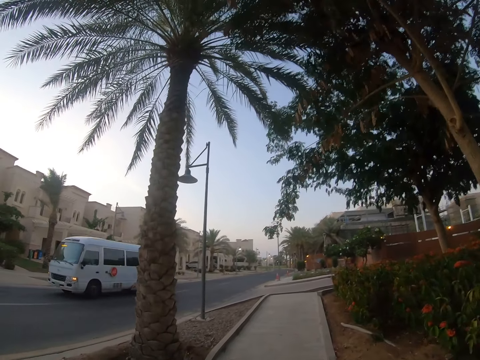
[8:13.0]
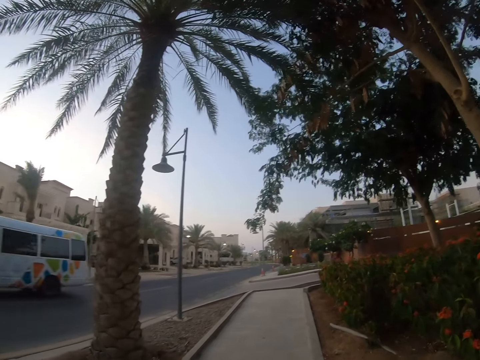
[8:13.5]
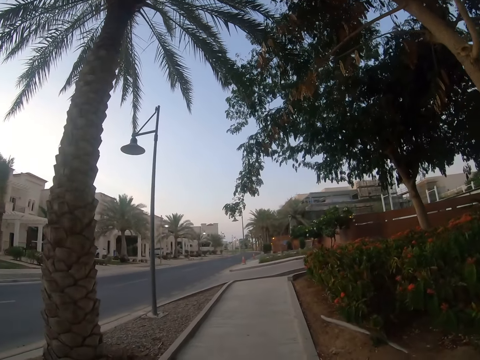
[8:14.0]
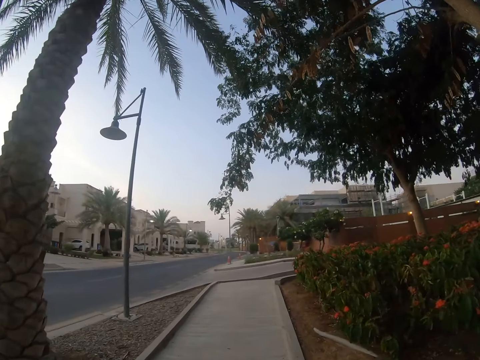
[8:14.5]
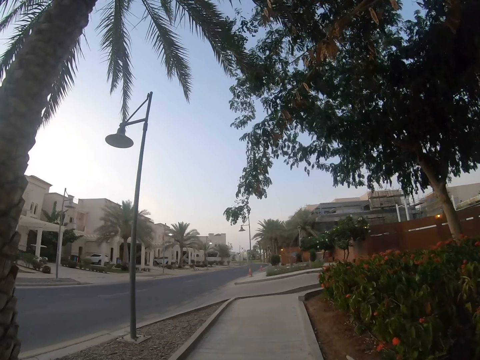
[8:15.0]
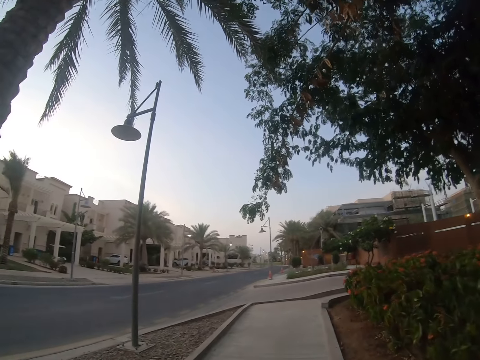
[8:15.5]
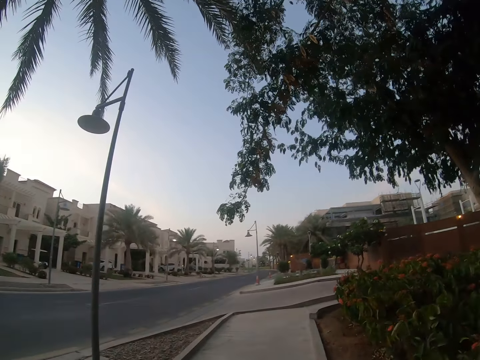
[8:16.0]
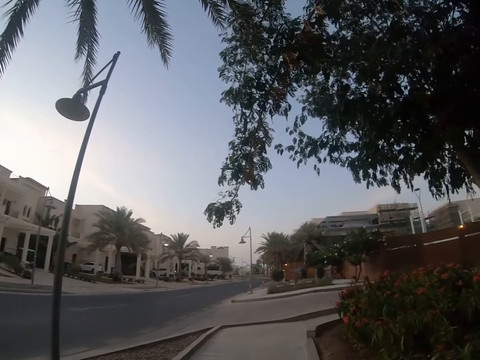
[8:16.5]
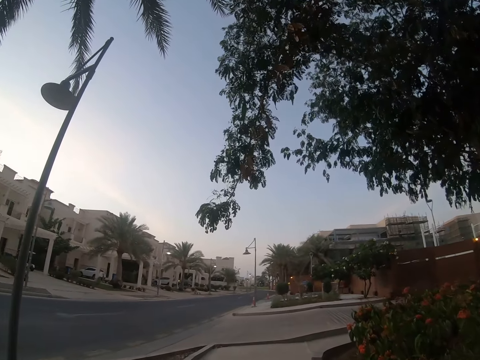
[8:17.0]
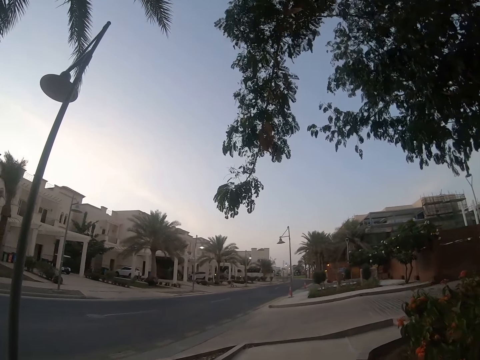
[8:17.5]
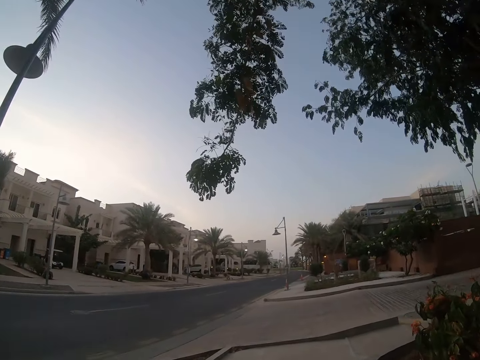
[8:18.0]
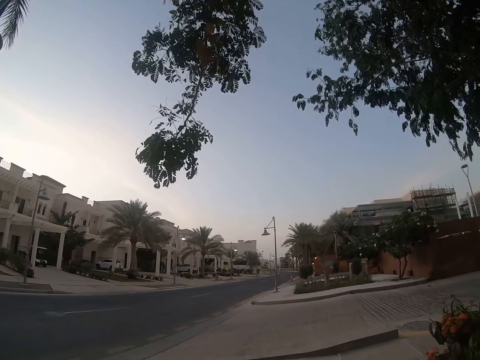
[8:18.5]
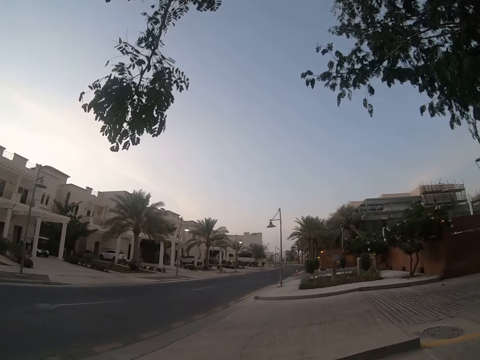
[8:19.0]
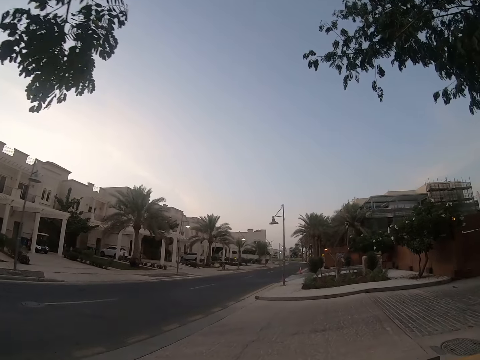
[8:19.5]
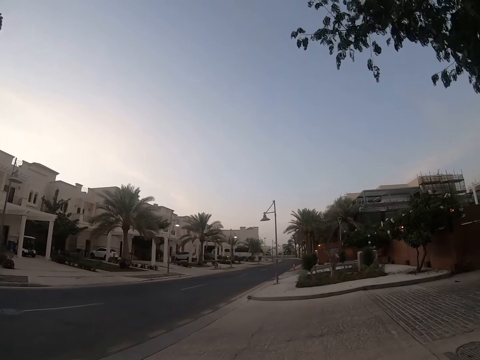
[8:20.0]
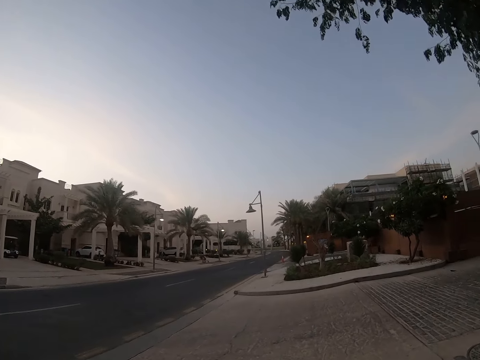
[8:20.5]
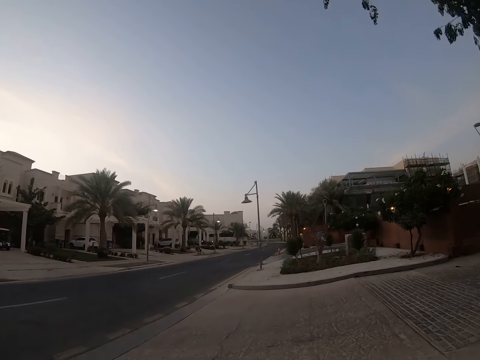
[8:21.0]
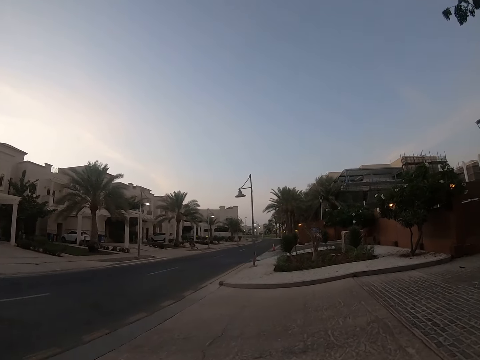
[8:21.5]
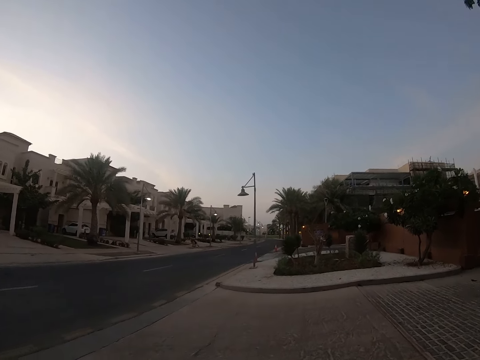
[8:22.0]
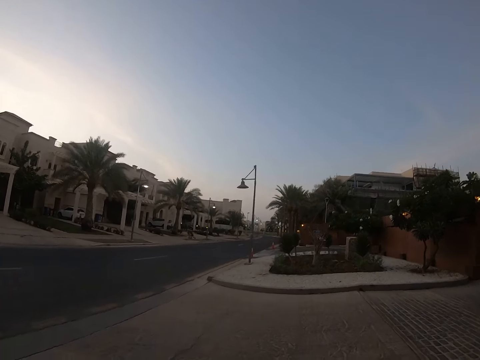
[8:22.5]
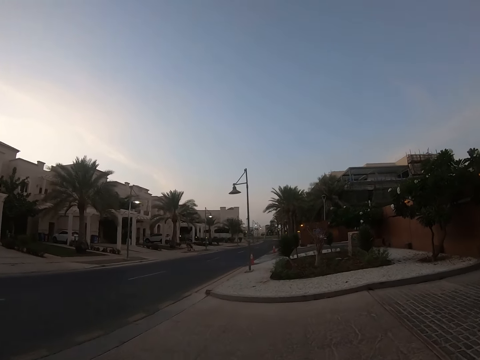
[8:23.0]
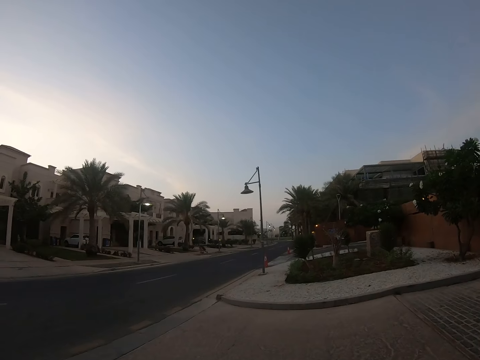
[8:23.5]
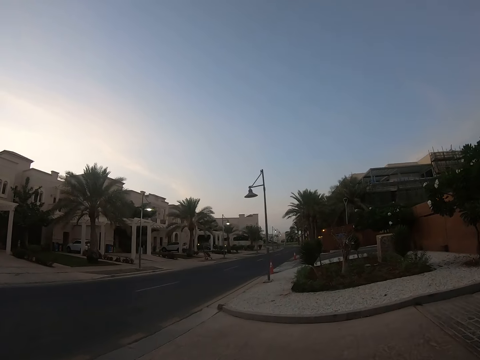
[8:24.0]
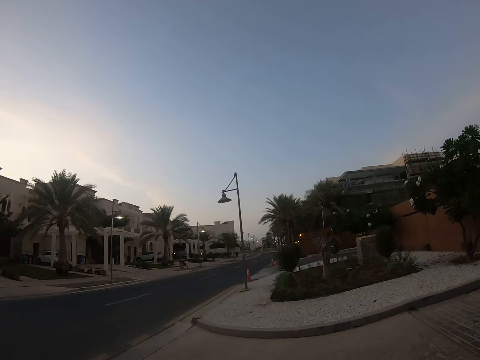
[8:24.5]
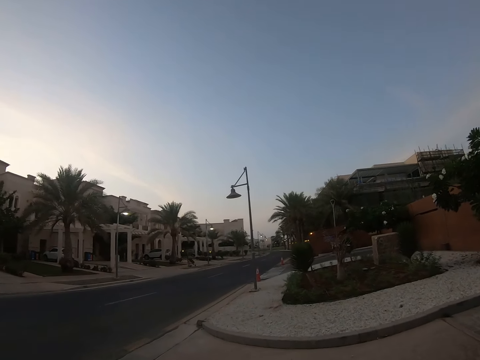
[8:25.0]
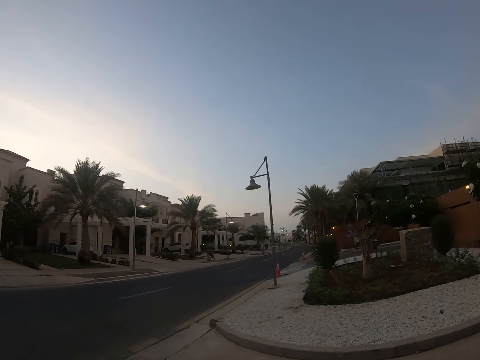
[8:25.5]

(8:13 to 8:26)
The camera wearer walks past a car. They walk on a sidewalk. They cross the road.

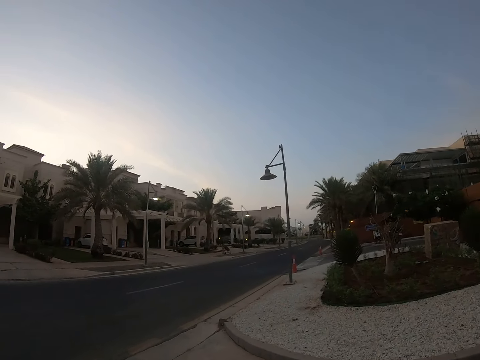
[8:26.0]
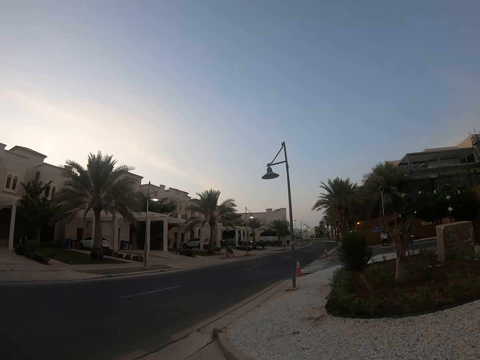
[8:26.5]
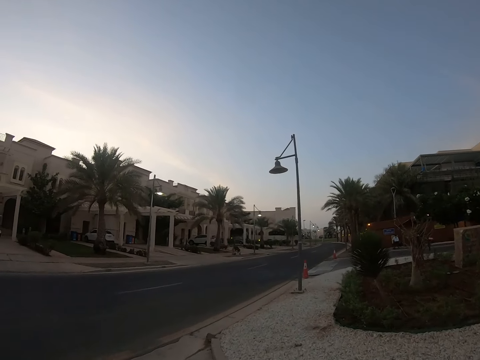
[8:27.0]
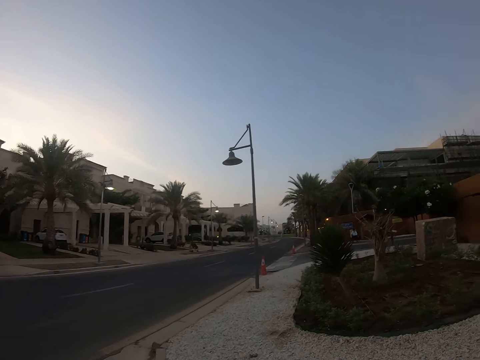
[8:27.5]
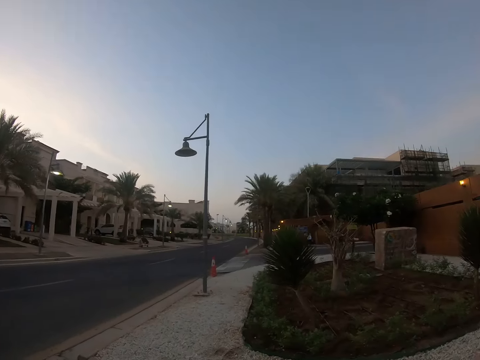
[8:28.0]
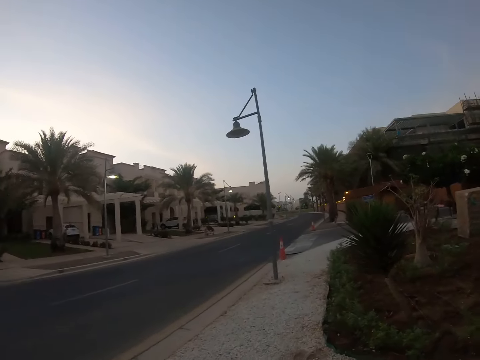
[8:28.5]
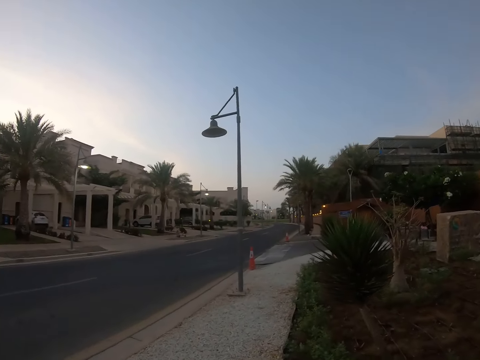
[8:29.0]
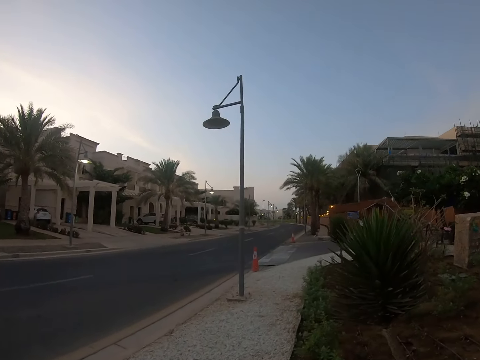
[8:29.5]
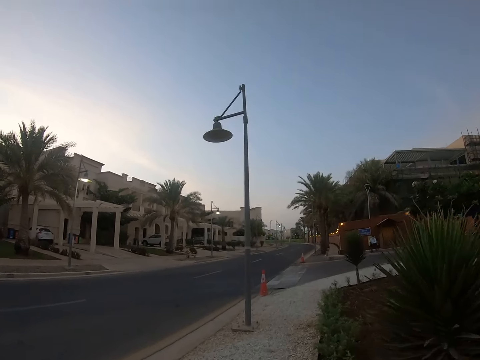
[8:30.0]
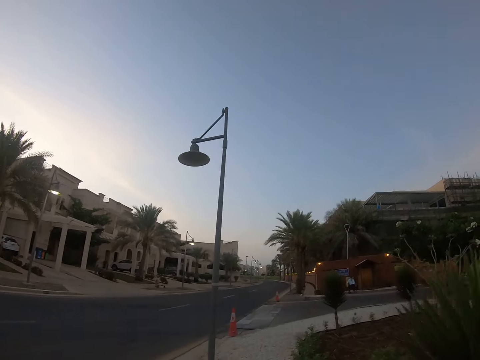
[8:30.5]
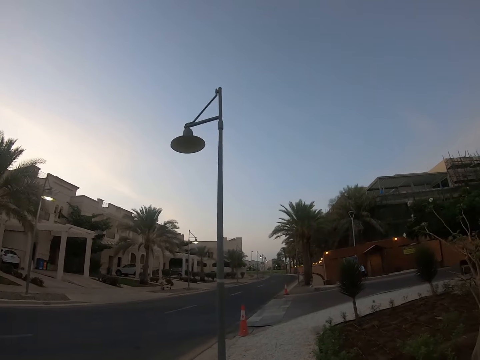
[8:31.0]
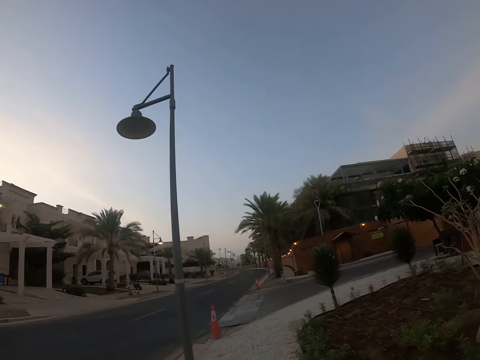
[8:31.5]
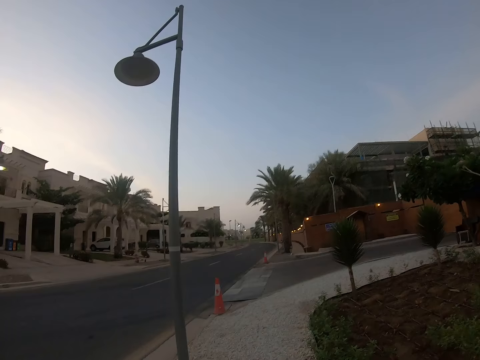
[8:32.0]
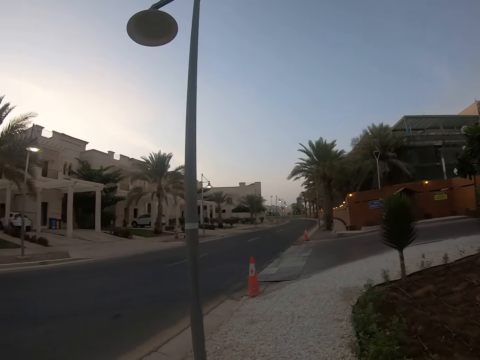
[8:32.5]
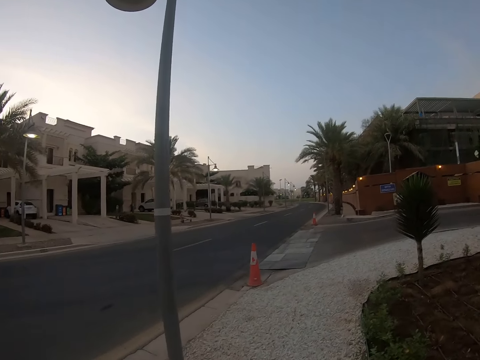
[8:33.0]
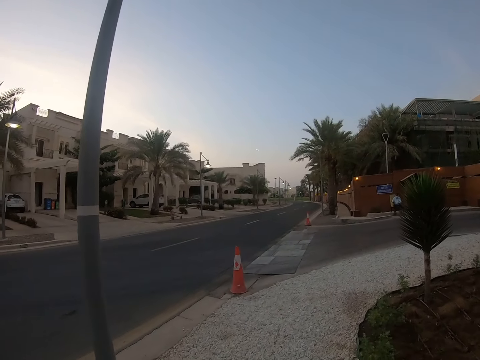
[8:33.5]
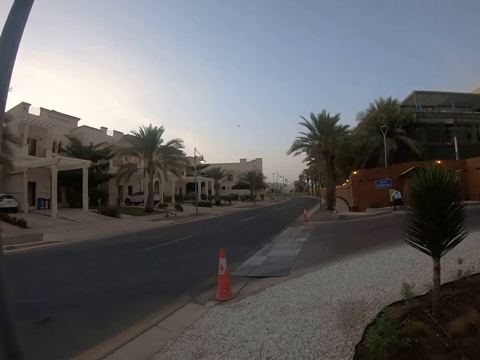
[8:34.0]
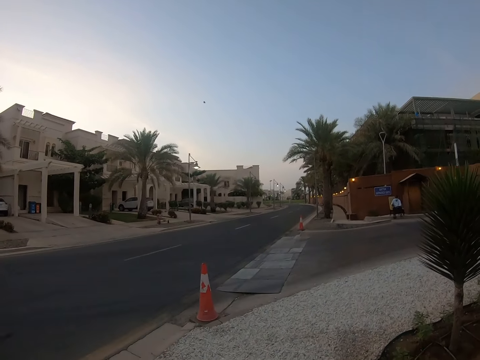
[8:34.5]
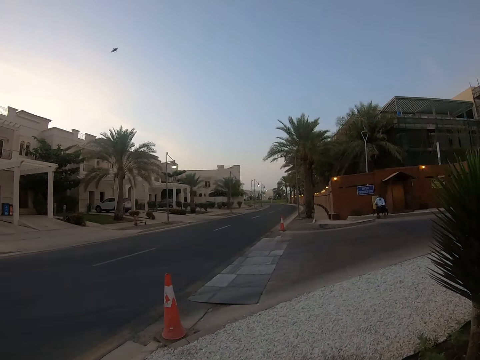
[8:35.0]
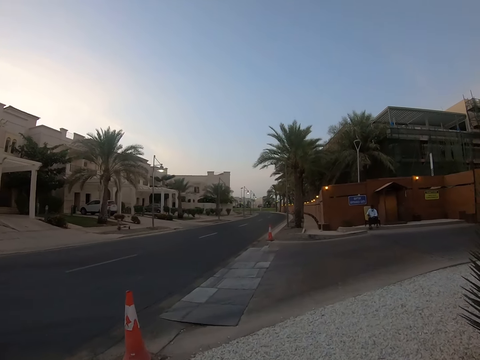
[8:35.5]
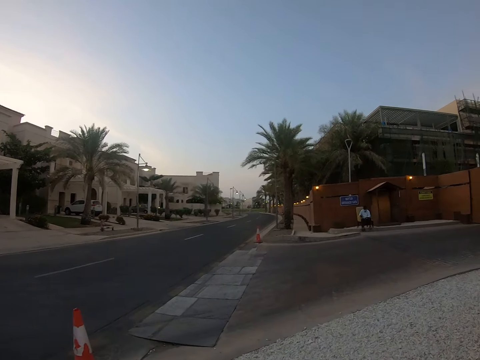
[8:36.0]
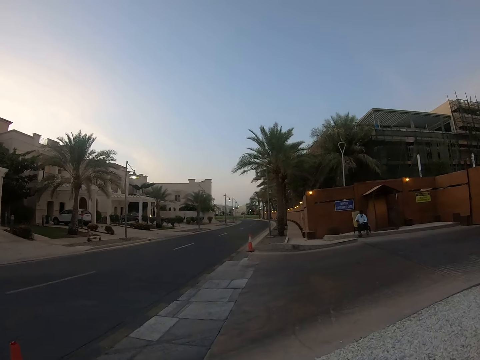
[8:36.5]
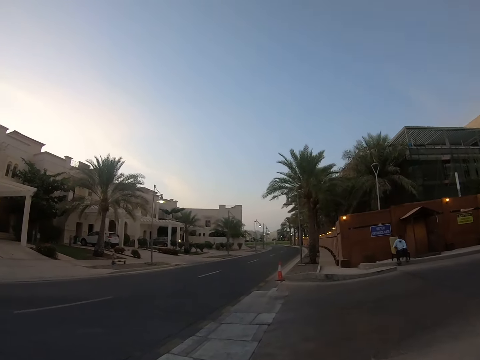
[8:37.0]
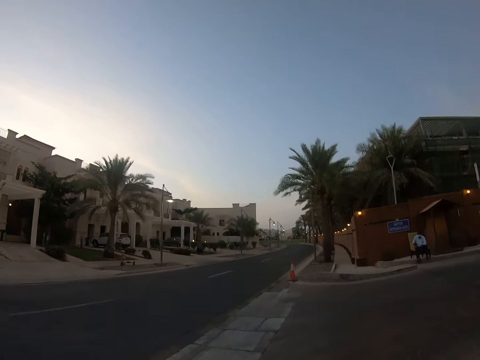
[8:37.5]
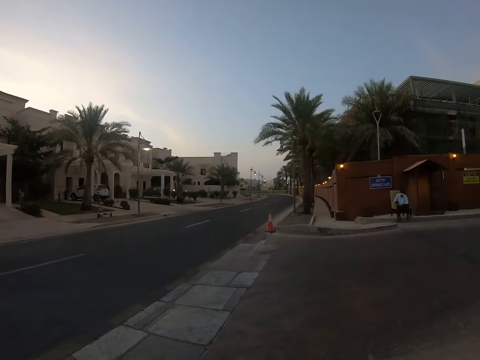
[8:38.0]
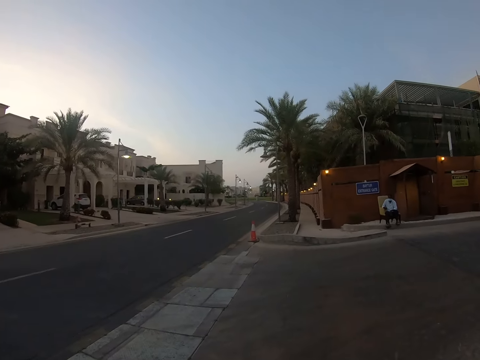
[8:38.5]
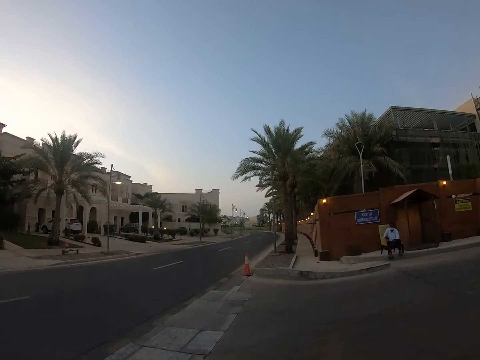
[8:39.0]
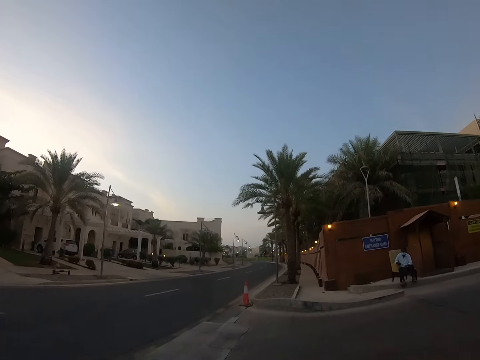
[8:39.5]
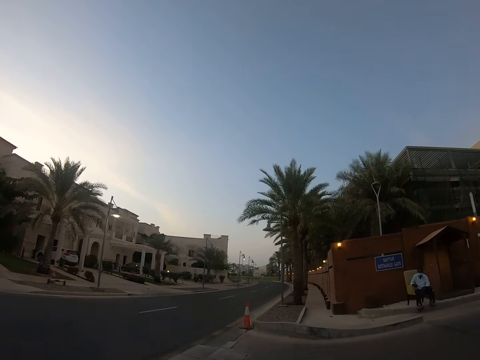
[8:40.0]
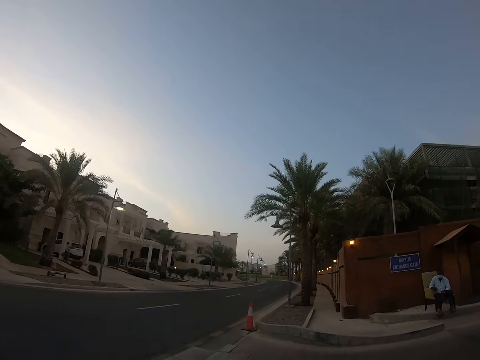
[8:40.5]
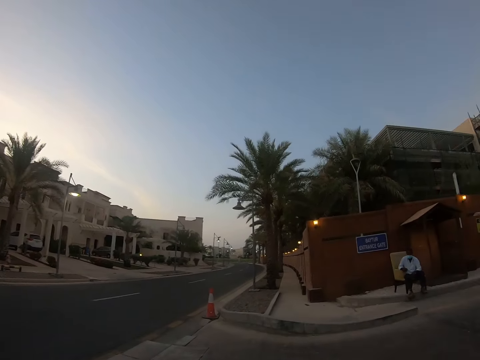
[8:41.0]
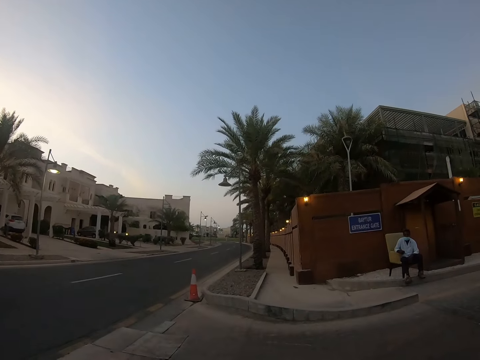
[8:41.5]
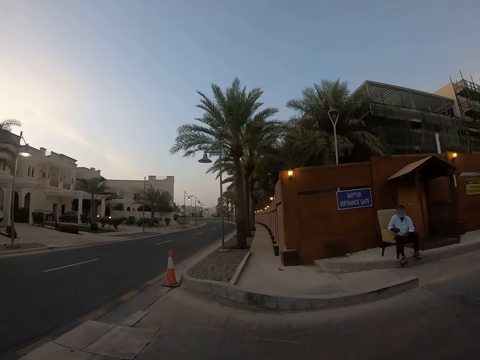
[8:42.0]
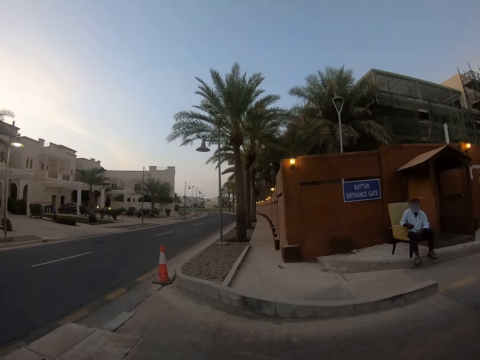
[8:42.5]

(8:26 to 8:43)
The camera wearer walks on a sidewalk. He stretches his hands forward. He crosses a road. A man sits on a chair.
